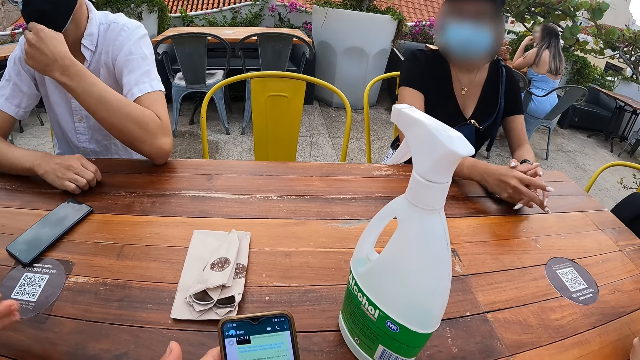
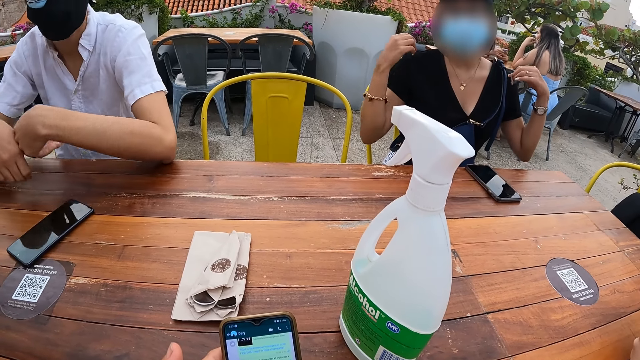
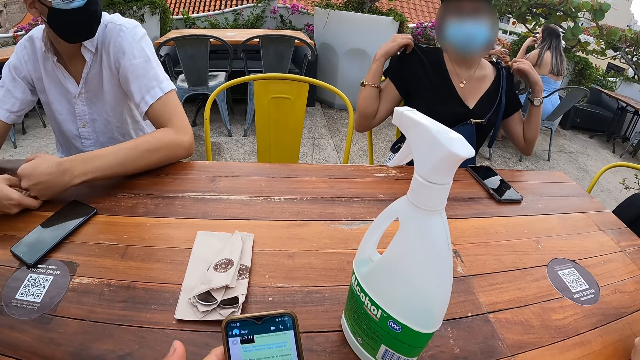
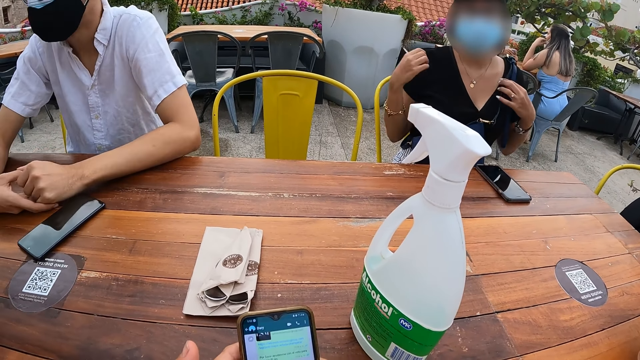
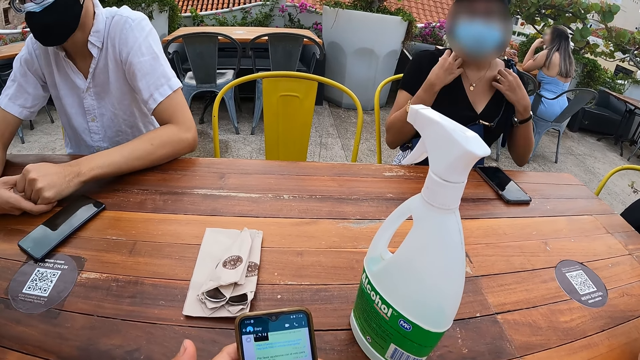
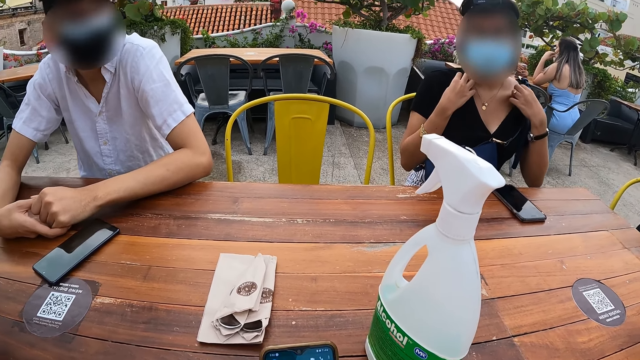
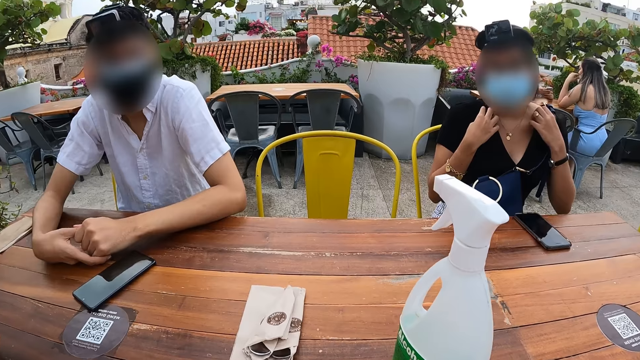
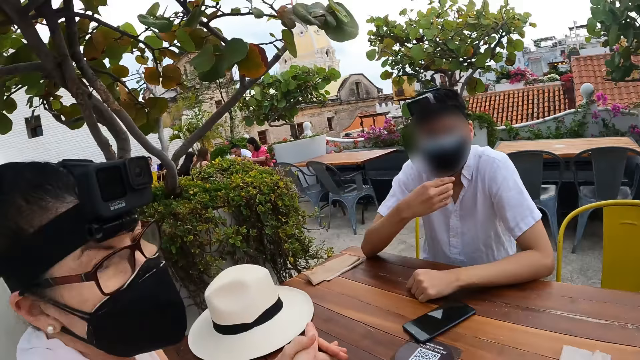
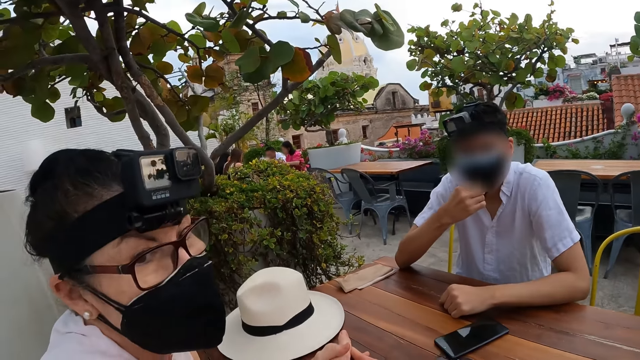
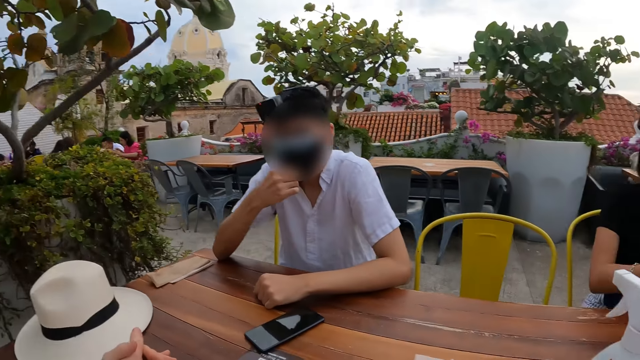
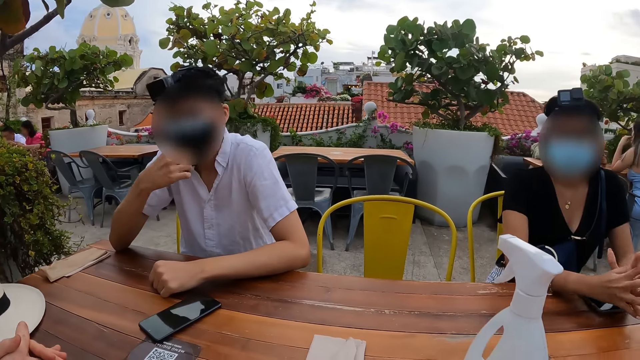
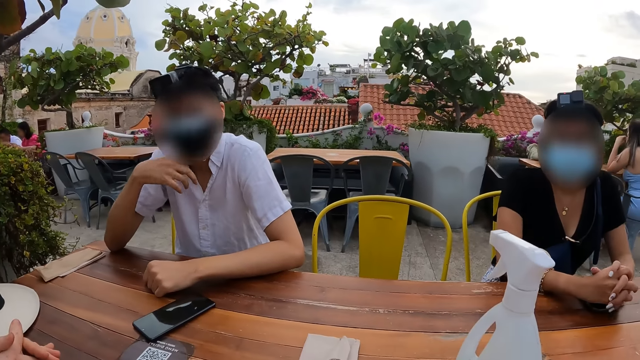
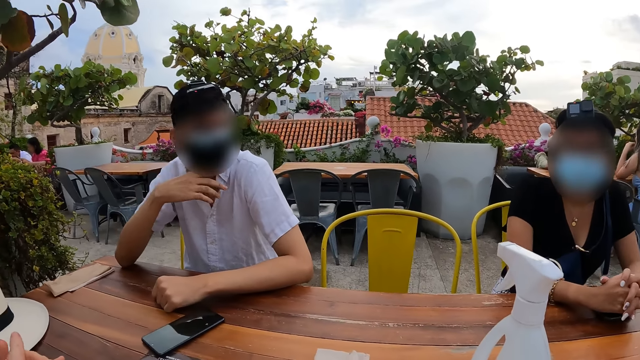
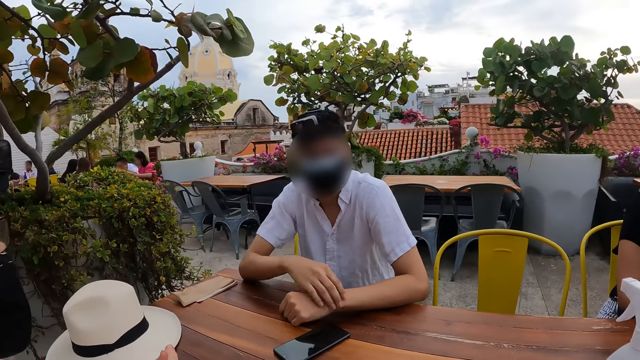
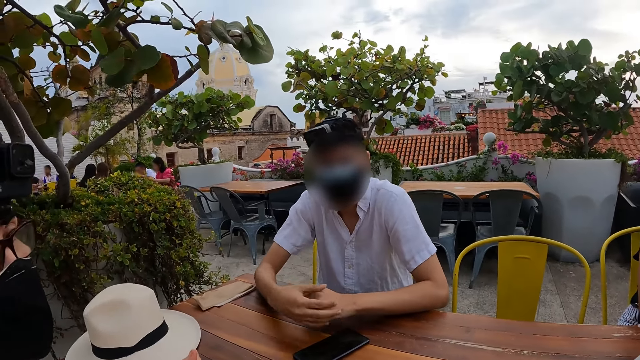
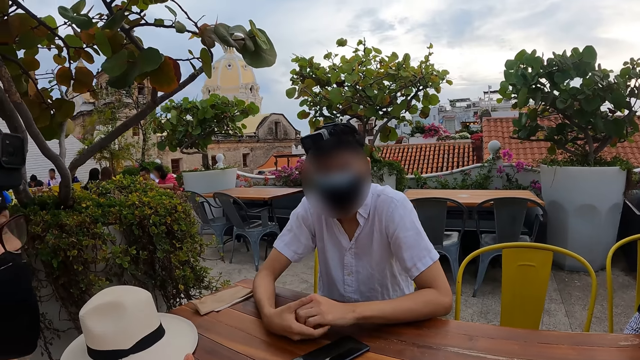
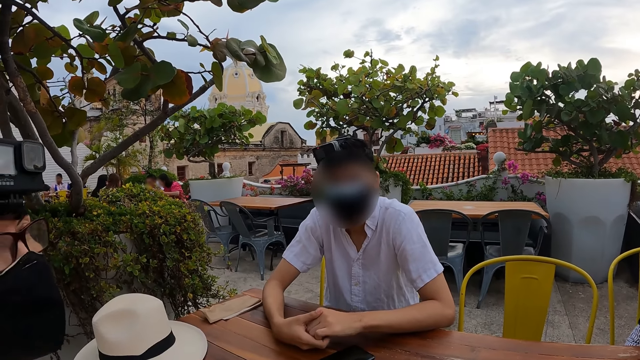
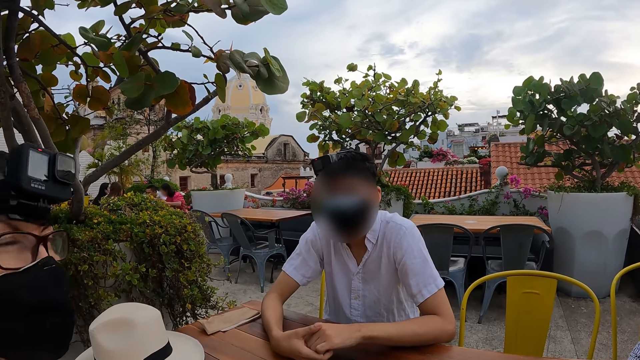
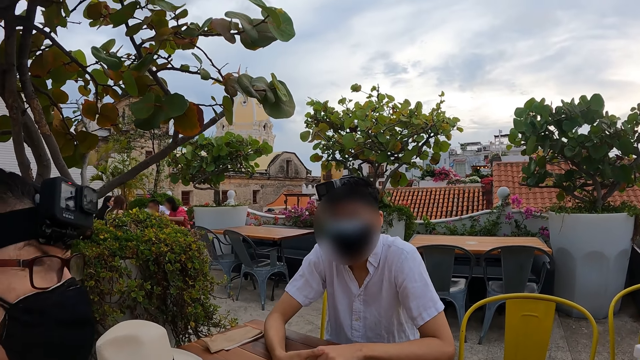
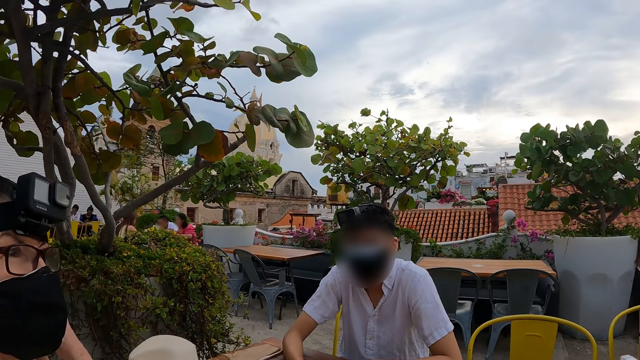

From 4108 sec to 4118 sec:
A woman moves both hands and adjusts the clothes with both hands. The camera wearer looks around the restaurant. They look at a person. Another woman looks around. The camera wearer looks around the restaurant. A man moves hands. The camera wearer stares at the person.

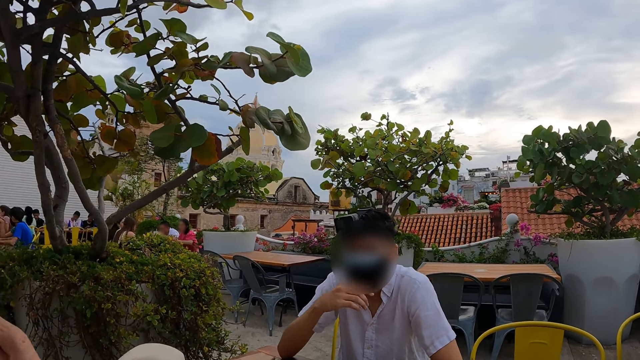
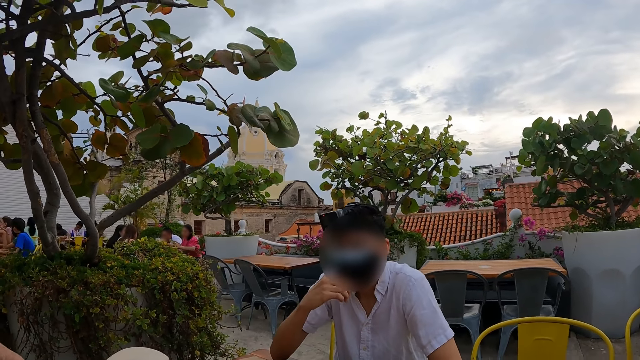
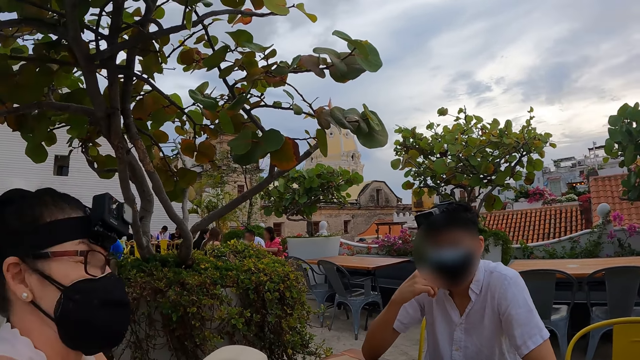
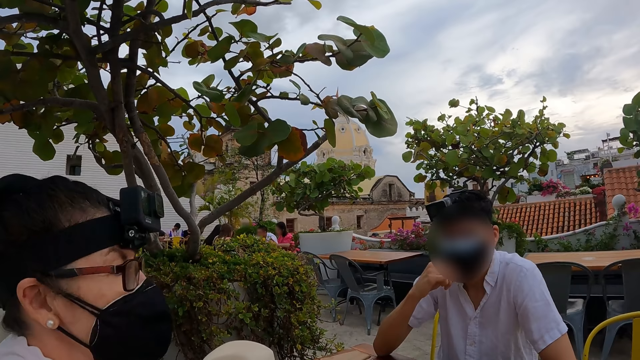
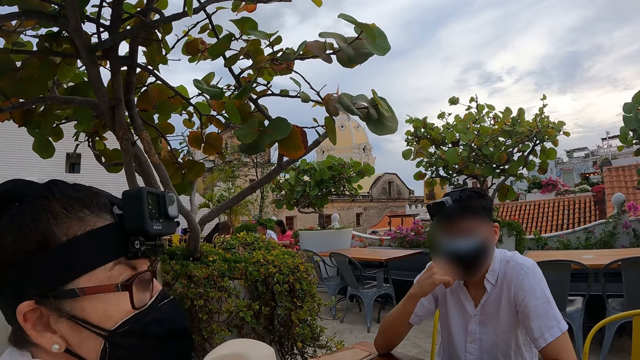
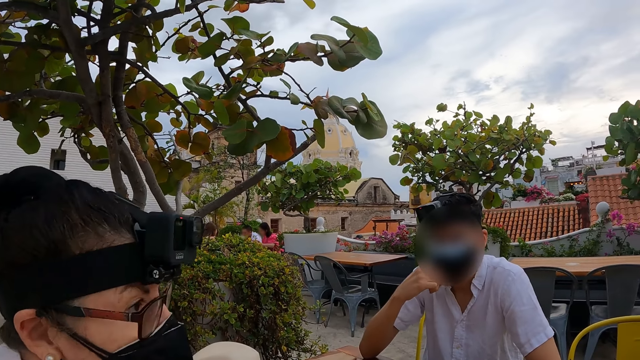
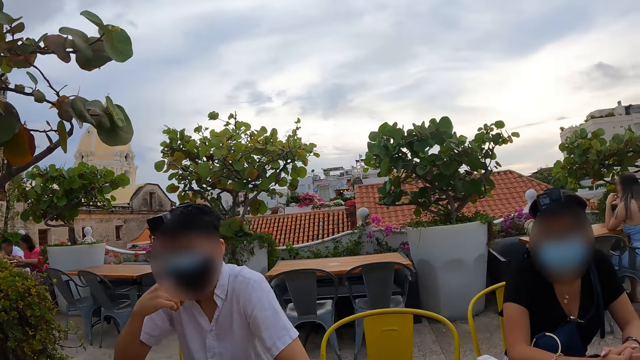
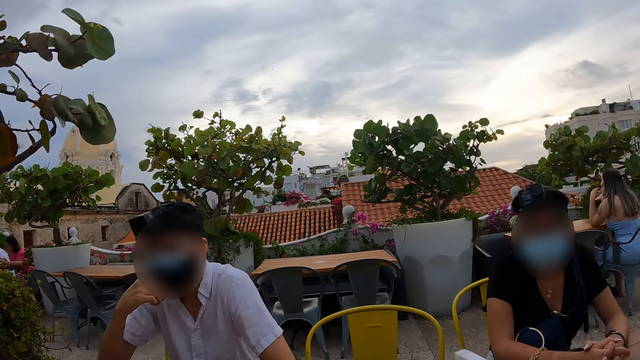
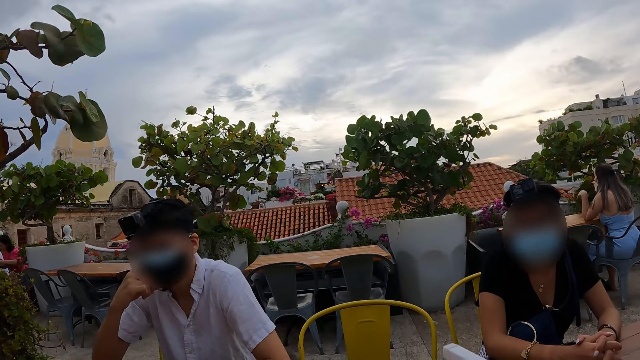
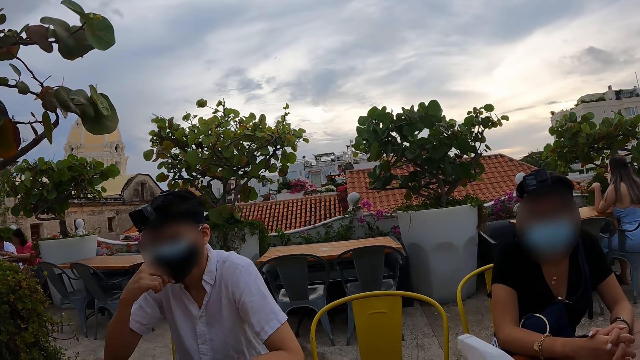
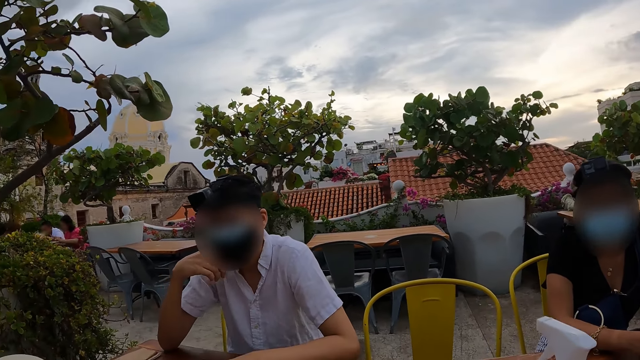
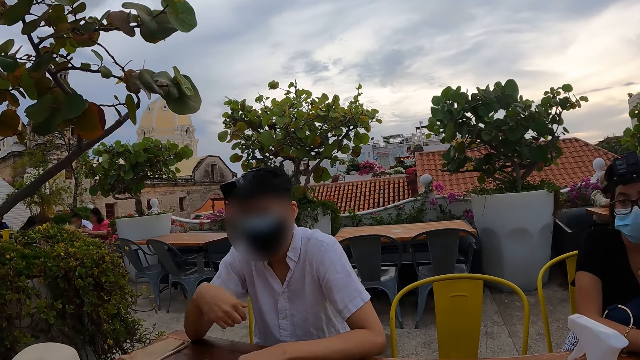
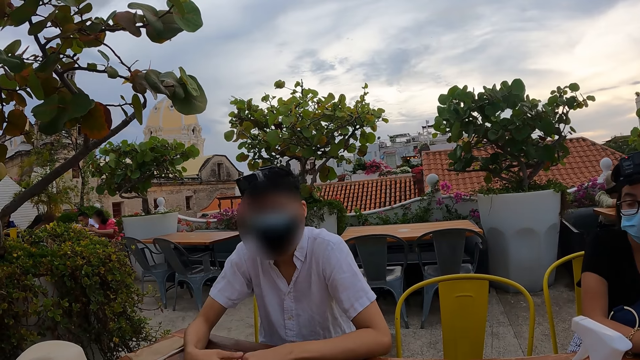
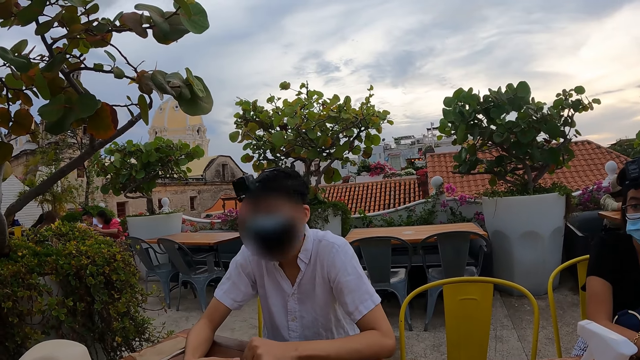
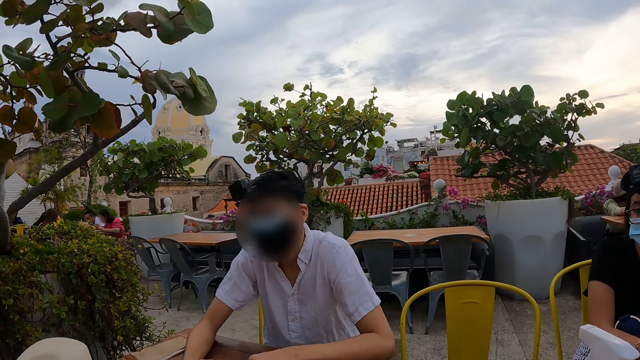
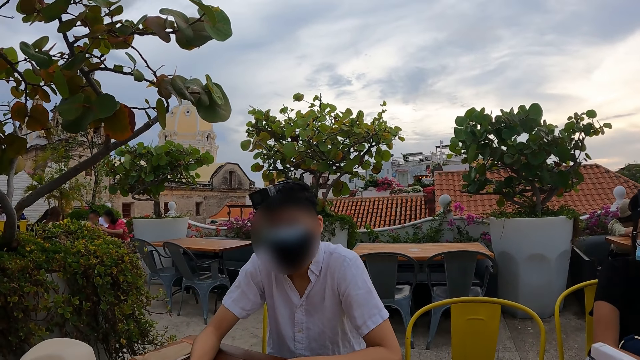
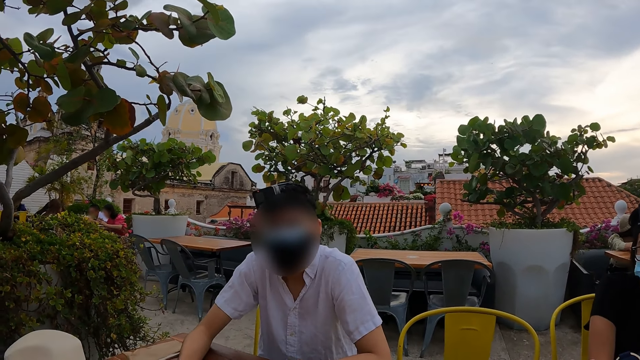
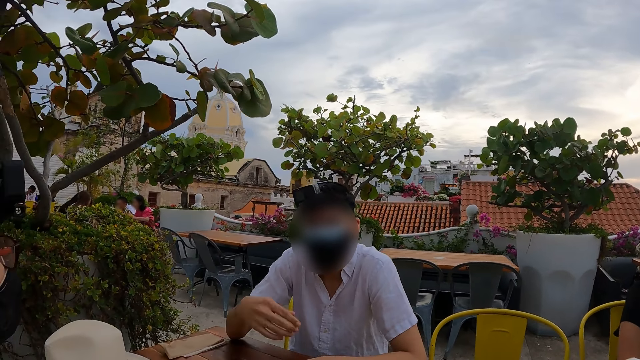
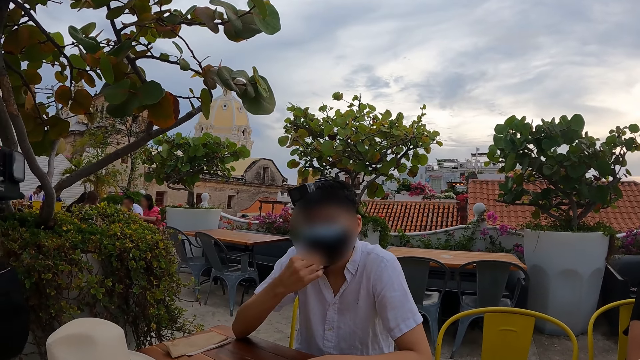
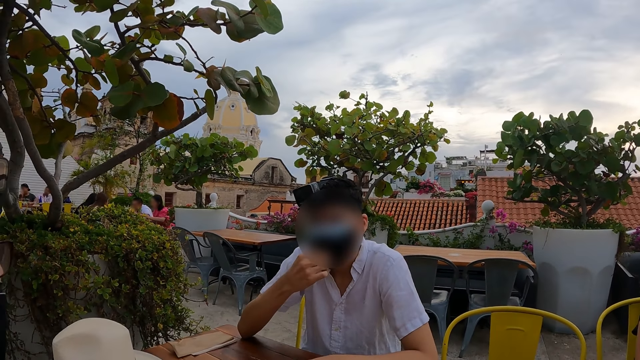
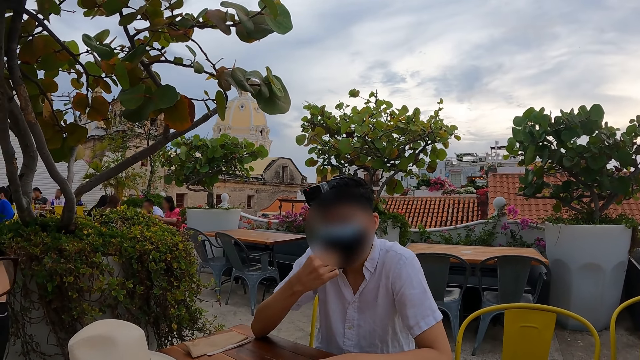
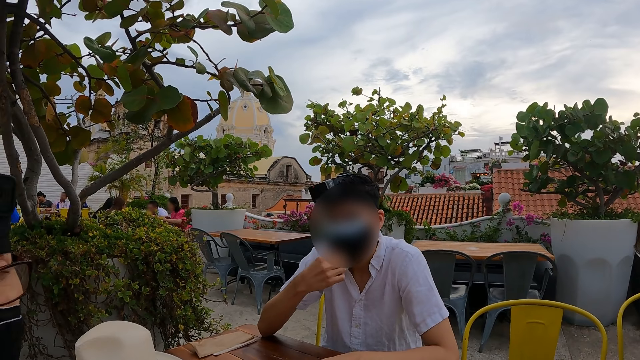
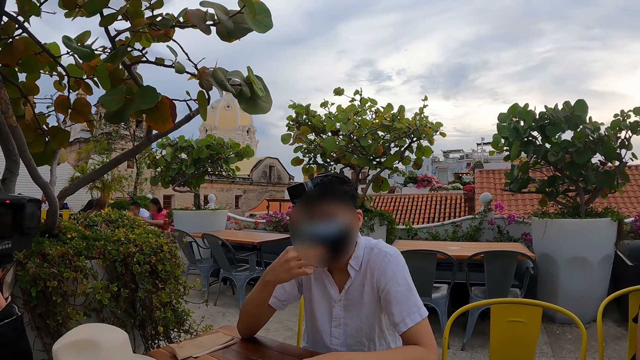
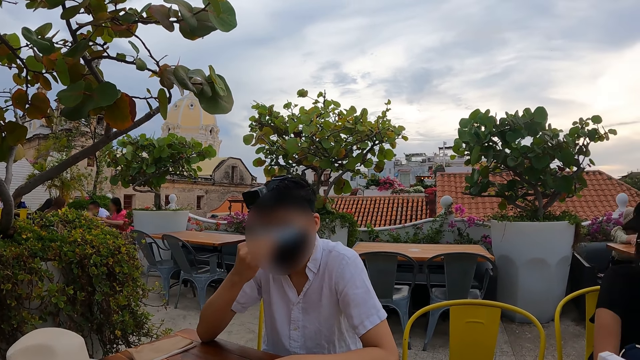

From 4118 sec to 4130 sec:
A woman interacts with a man. The man moves the mask on his face with the right hand. The camera wearer stares at a person. They look around the restaurant. The woman interacts with another woman. The camera wearer stares at the man and another person. The man moves the mask on his face. The camera wearer stares at the man. The man moves a hand. The man interacts with the first woman. The man moves the mask on his face with the right hand.
